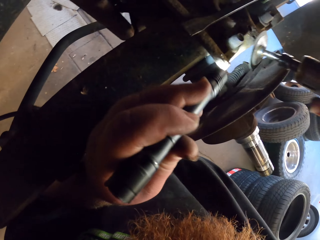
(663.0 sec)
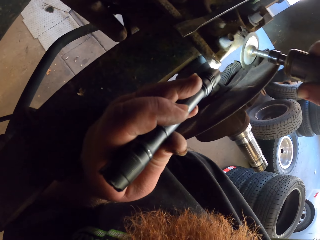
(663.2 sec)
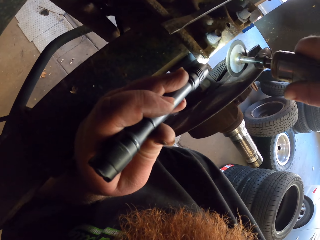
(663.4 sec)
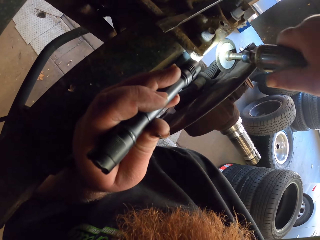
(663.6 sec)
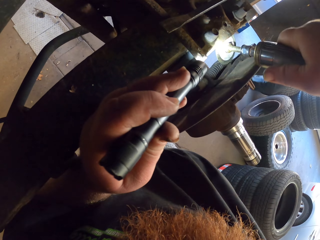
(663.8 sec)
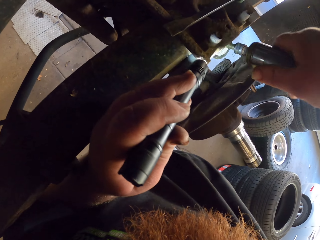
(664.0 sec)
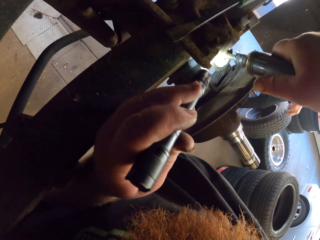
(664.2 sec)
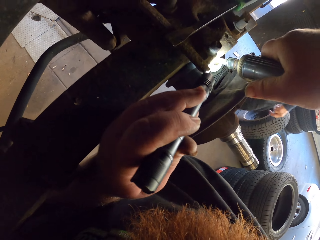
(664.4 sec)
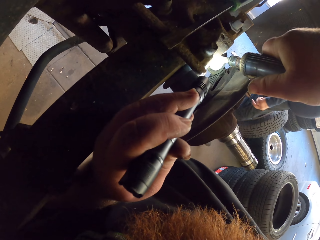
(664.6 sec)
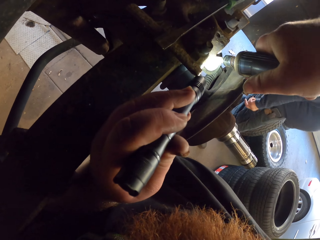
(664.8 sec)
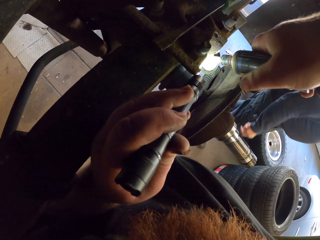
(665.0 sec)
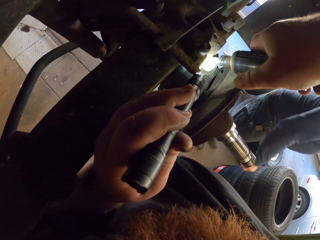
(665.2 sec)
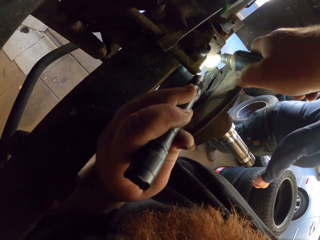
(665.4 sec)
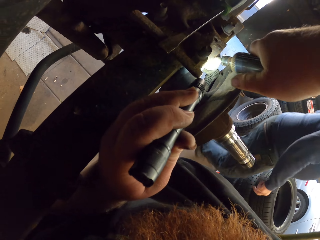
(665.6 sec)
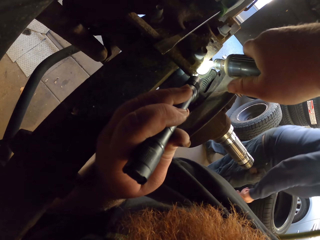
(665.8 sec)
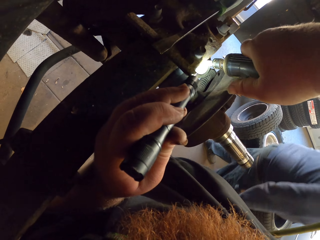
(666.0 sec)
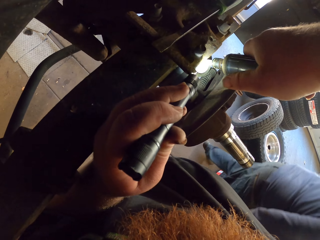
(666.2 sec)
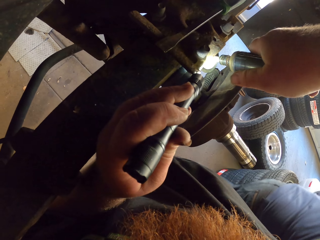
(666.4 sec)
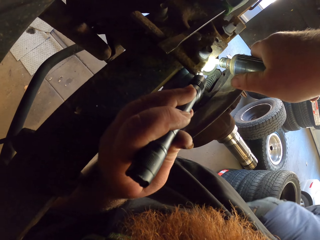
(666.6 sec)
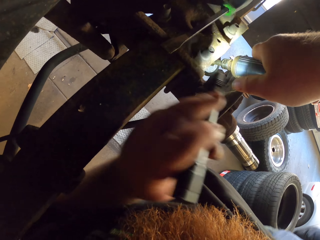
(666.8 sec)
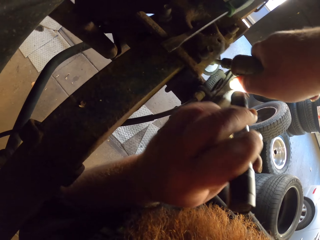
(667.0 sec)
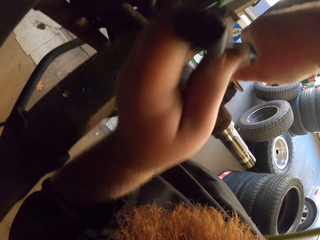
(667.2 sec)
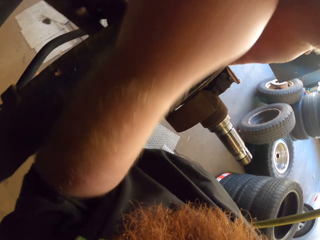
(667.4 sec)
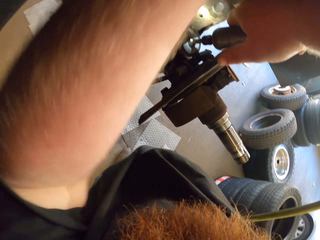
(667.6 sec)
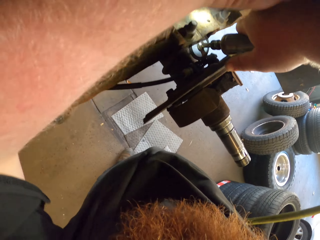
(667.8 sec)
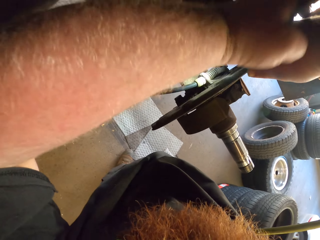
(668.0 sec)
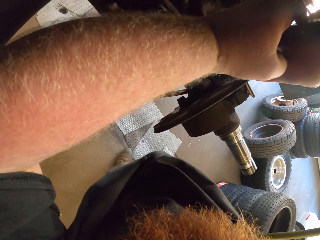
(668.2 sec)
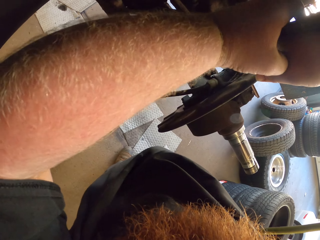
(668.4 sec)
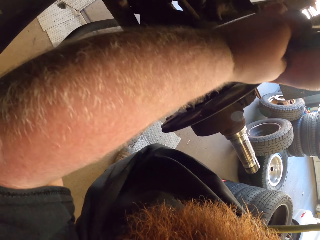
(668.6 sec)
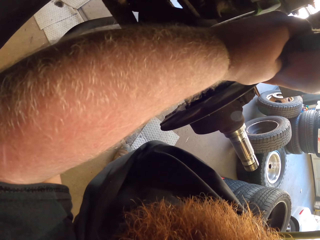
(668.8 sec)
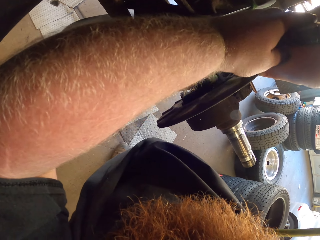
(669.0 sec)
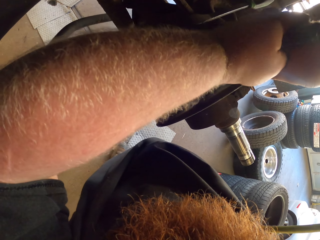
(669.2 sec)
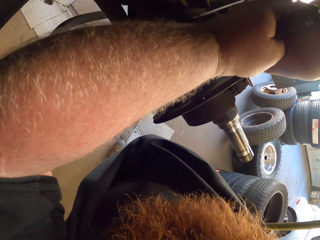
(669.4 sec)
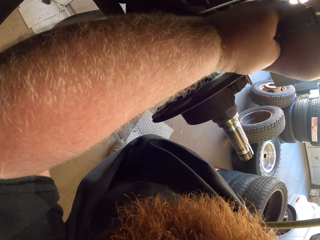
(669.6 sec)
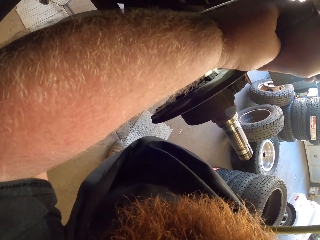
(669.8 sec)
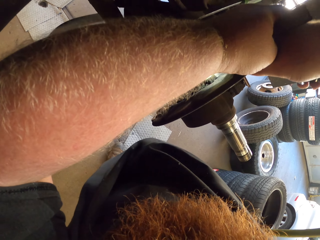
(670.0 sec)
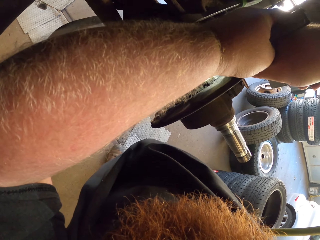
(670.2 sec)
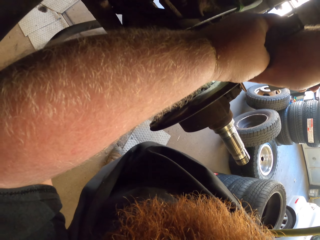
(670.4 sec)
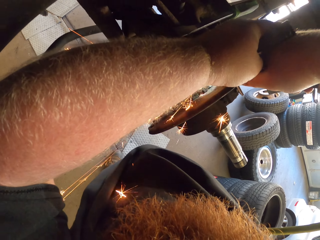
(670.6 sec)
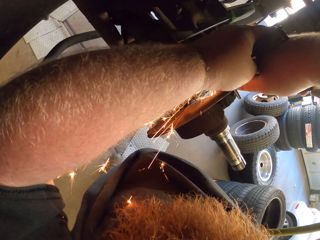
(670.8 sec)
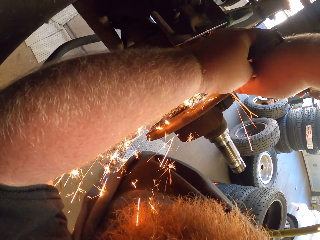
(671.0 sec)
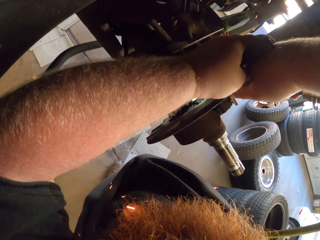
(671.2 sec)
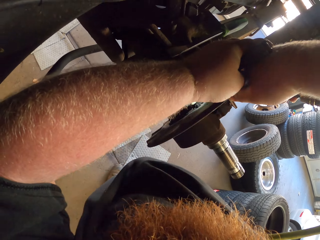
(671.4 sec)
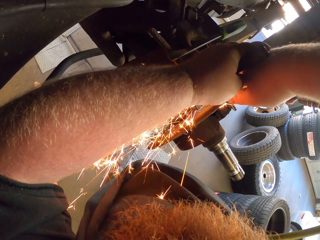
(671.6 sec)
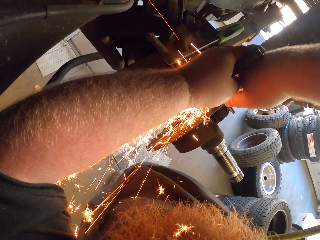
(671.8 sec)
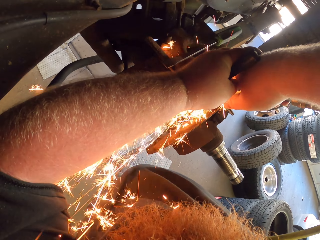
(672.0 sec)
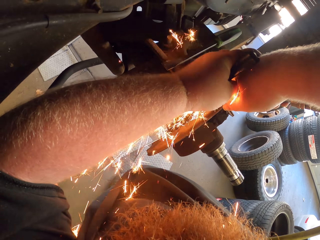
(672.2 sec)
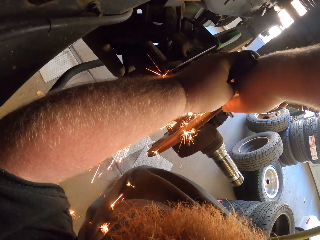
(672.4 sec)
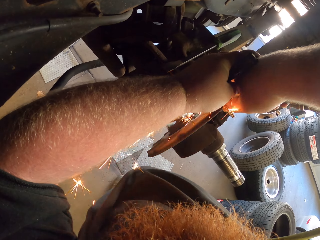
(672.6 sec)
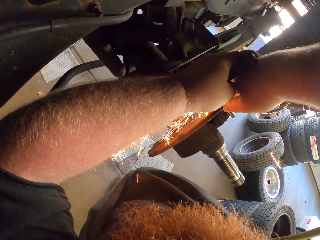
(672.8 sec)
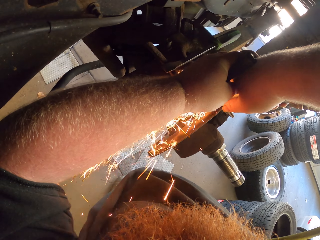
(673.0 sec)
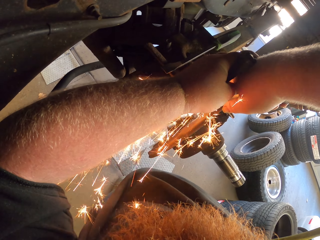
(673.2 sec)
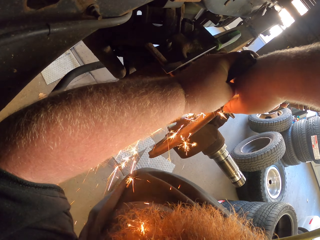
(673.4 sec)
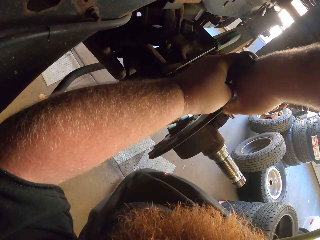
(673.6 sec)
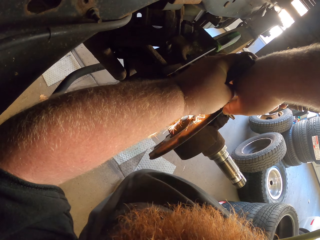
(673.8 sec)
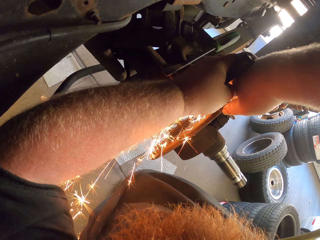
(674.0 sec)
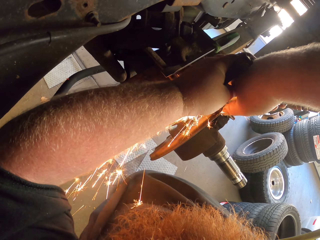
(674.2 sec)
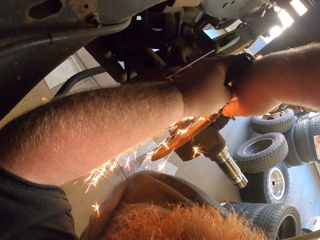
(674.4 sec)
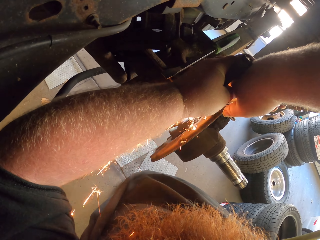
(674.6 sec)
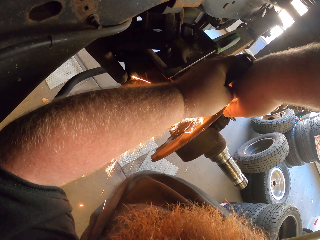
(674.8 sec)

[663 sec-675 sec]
The camera wearer uses the torch light to look at the brake cable. A man walks around. The camera wearer sets the grind cutting machine to the brake cable. He puts his left hand on top of the right hand. He uses the grind cutting machine to cut the brake cable.

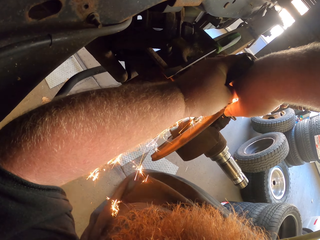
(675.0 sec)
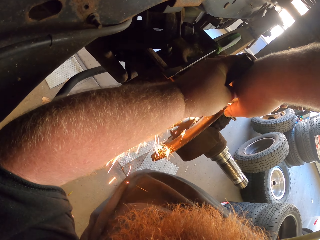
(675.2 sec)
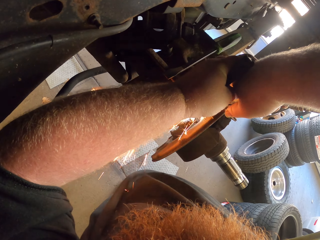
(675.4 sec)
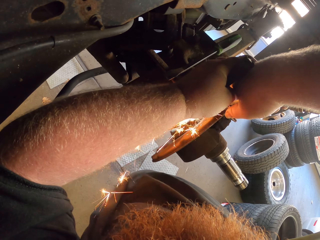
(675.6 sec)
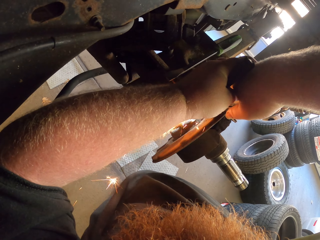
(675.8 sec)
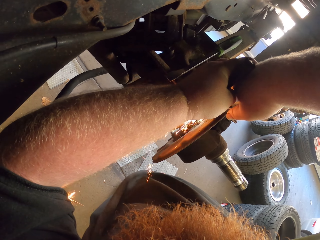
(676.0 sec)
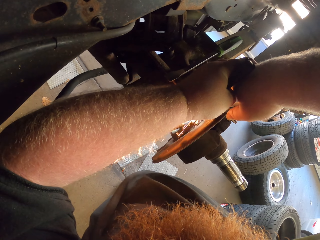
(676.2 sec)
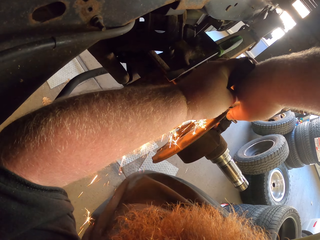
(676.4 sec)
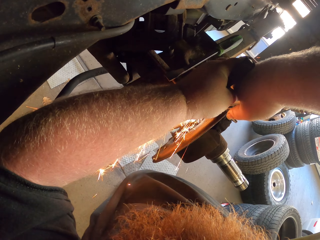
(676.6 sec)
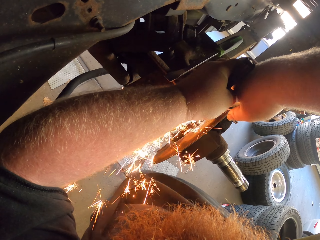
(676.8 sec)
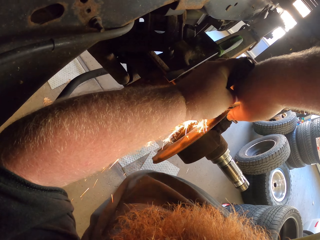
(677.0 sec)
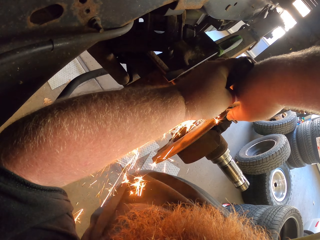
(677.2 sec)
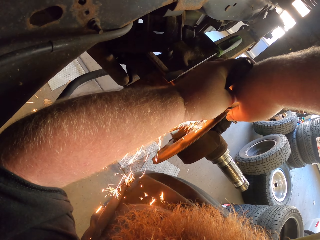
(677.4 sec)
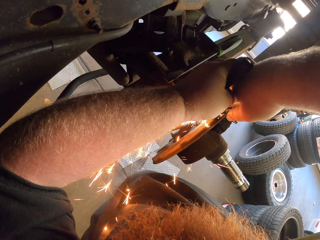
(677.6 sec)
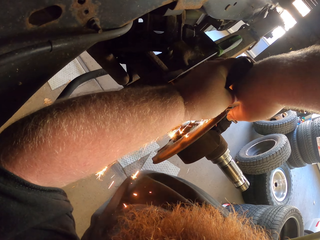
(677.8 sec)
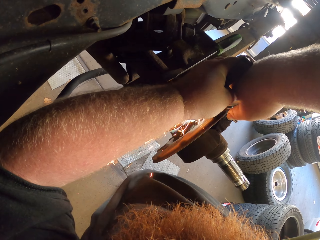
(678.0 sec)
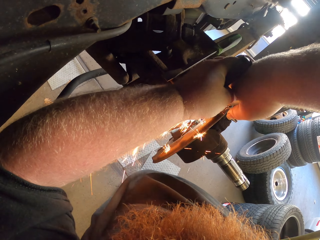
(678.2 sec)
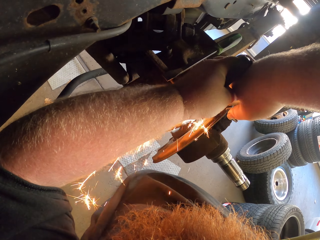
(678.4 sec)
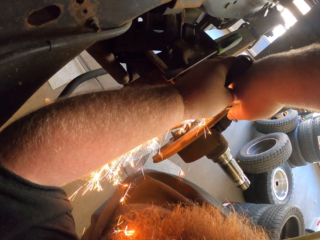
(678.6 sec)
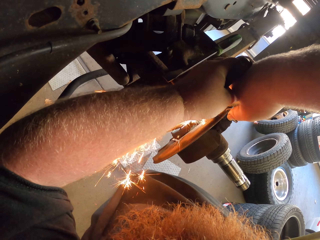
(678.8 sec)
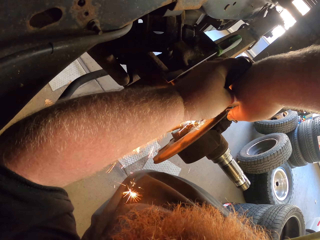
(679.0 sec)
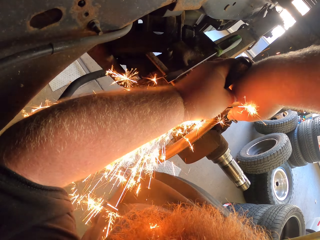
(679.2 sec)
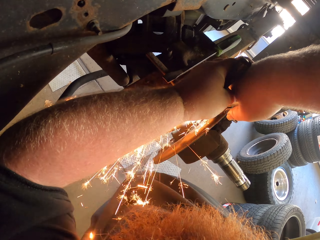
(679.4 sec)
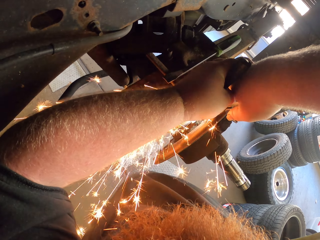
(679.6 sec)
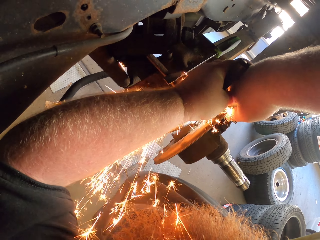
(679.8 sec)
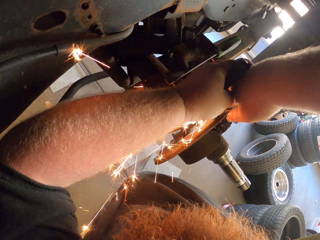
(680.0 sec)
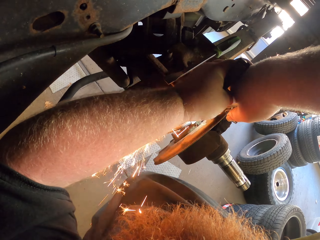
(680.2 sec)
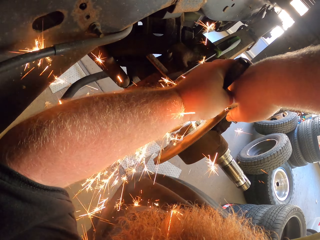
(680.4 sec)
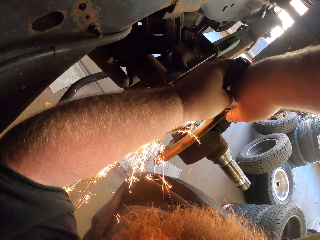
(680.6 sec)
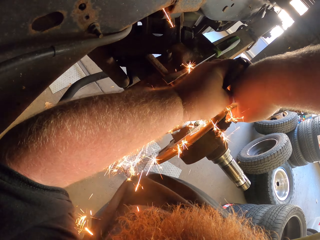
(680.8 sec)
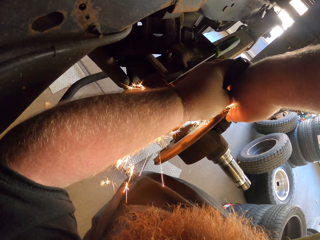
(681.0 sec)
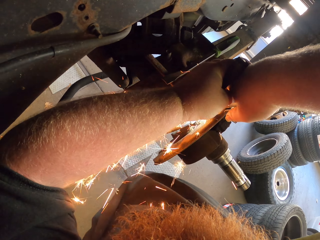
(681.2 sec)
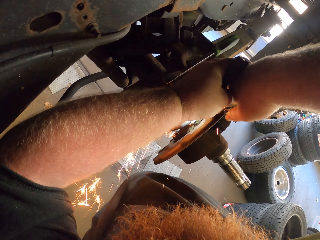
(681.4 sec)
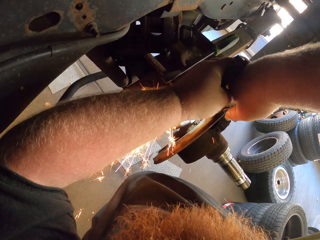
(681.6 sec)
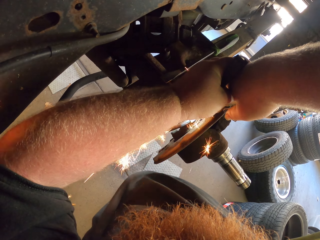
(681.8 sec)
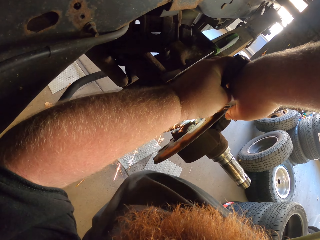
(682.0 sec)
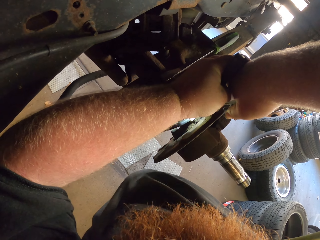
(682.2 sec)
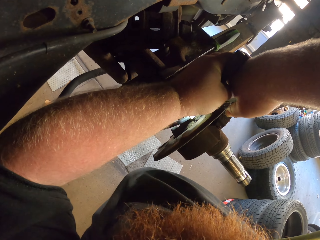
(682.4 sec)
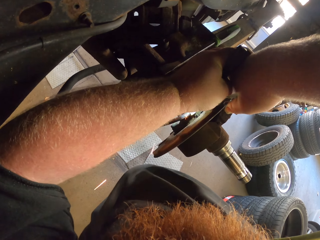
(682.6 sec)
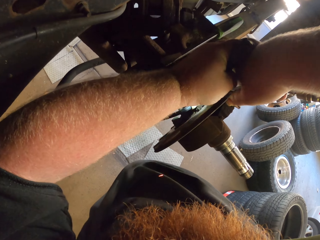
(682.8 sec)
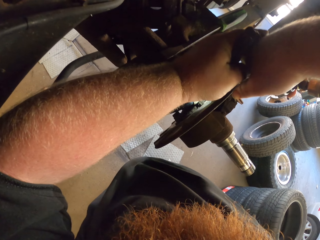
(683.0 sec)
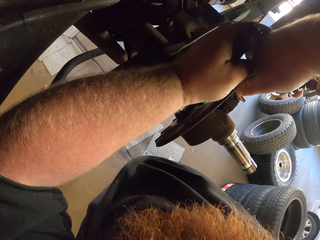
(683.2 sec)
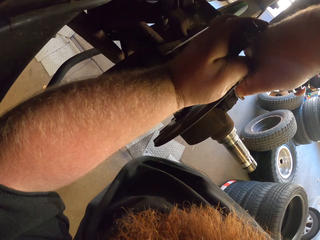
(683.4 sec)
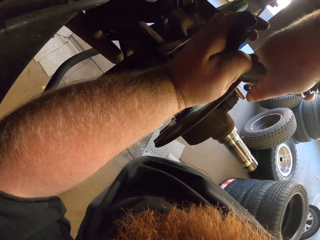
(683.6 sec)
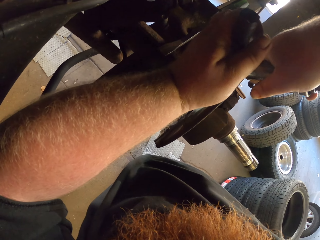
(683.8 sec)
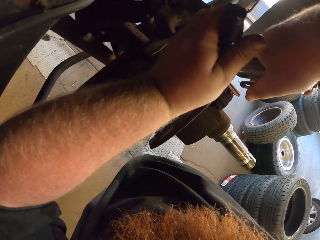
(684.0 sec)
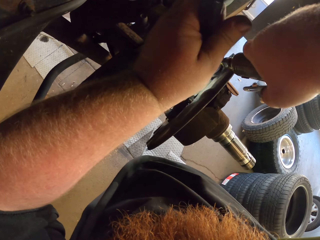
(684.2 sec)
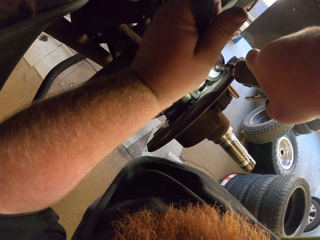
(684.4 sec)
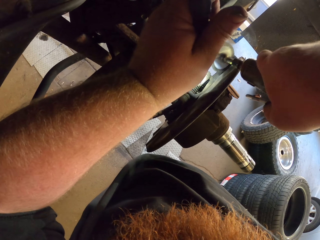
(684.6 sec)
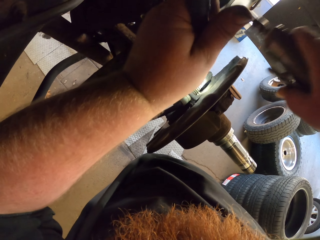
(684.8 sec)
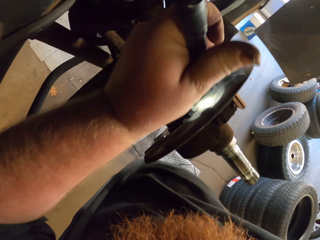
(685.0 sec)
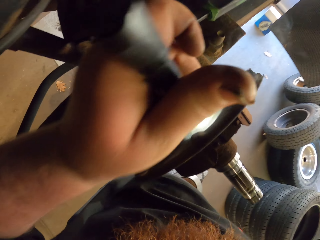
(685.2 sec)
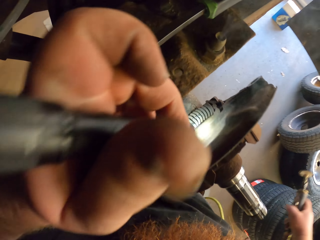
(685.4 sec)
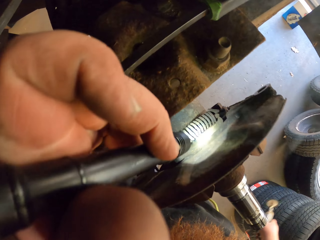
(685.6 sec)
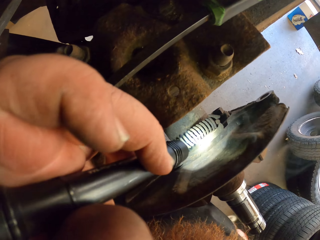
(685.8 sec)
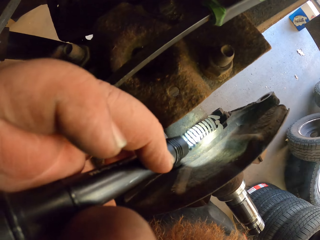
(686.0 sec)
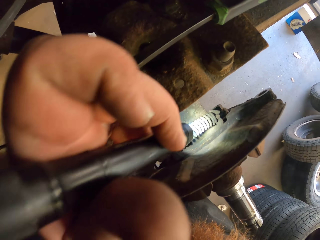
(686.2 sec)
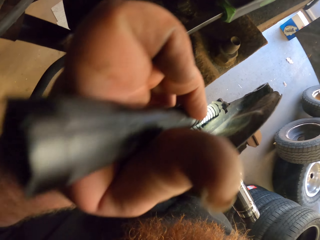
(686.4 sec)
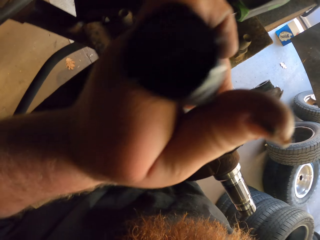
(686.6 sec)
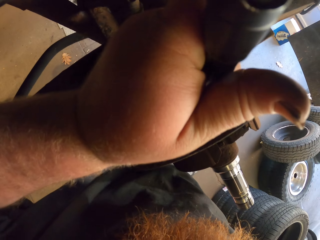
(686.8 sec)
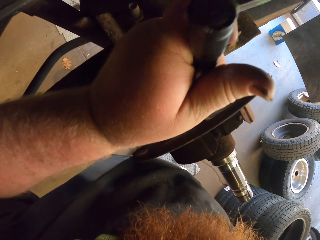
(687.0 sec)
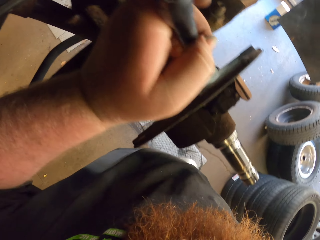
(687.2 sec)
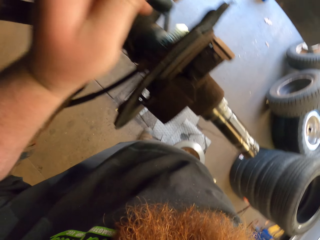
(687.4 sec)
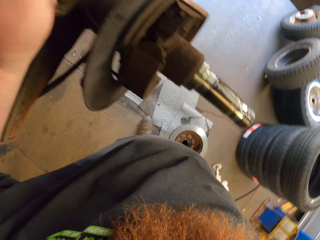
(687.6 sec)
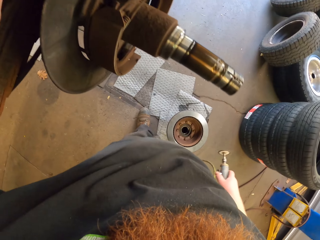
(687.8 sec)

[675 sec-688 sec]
The camera wearer removes the grind cutting machine from the brake cable. They use the torch light to look at the brake cable.
